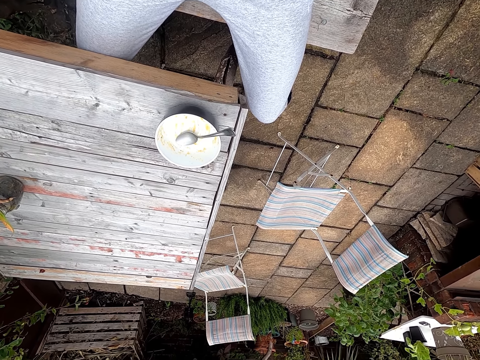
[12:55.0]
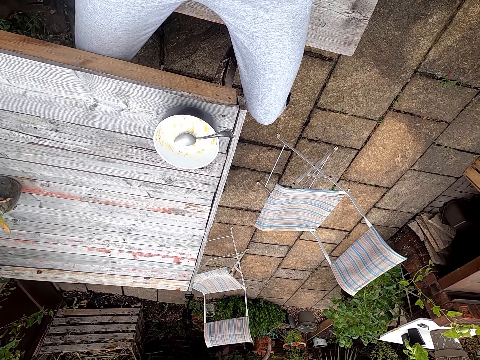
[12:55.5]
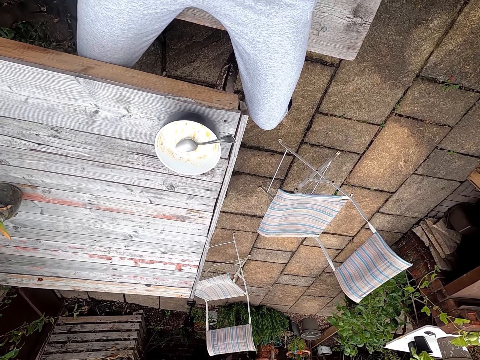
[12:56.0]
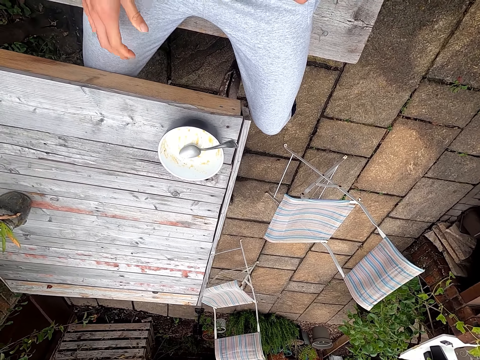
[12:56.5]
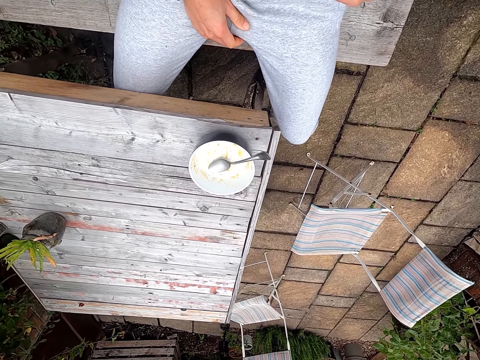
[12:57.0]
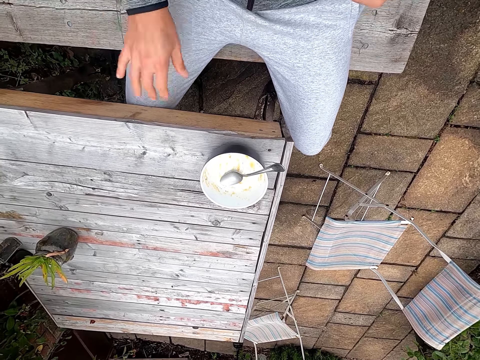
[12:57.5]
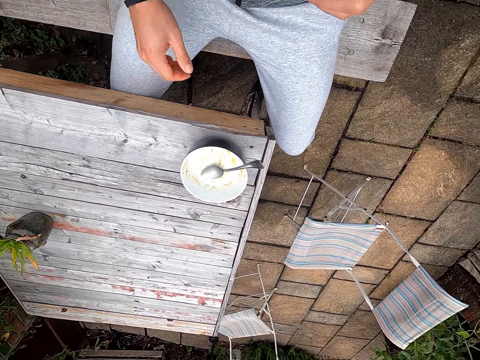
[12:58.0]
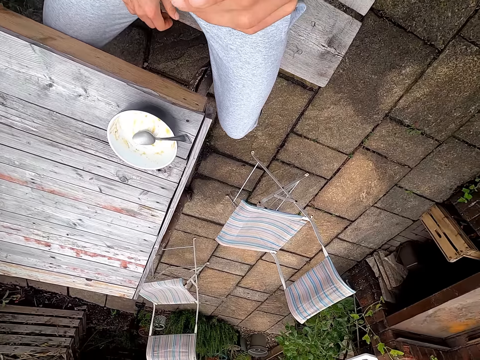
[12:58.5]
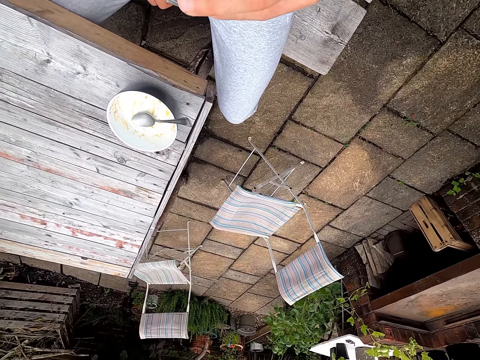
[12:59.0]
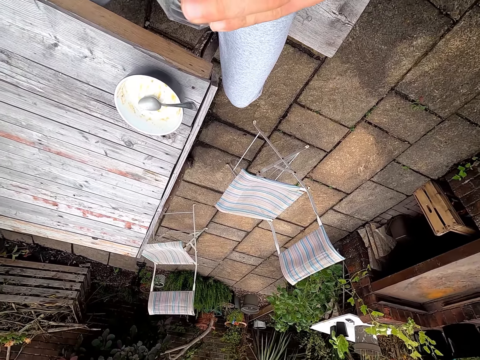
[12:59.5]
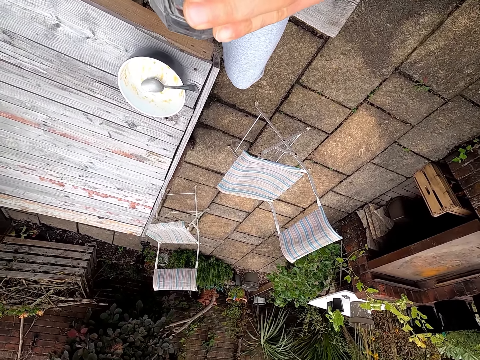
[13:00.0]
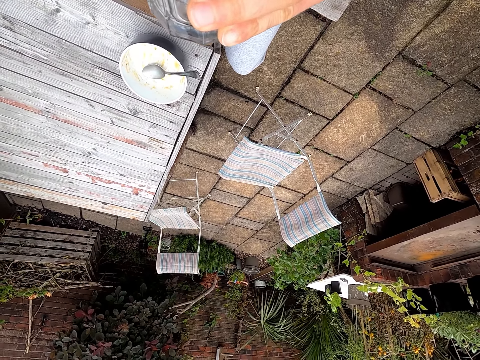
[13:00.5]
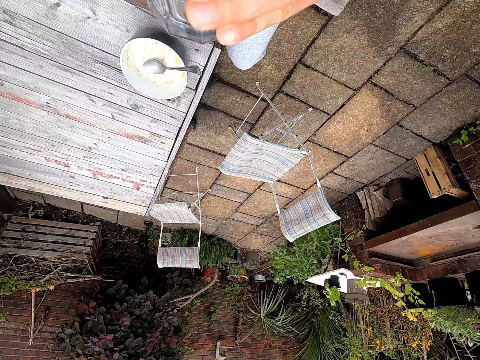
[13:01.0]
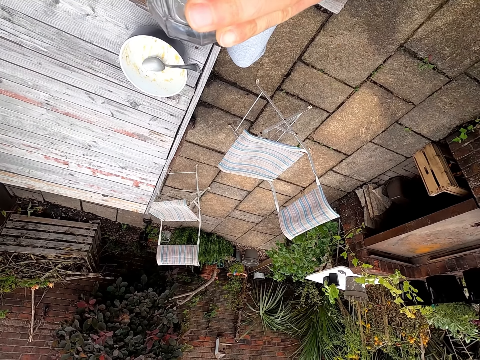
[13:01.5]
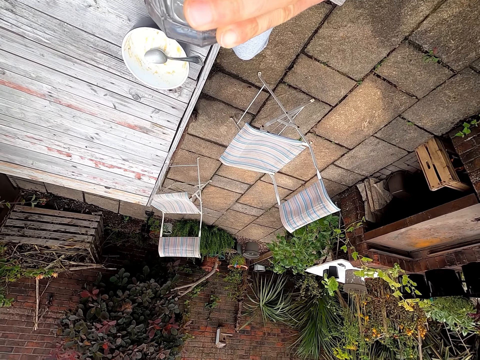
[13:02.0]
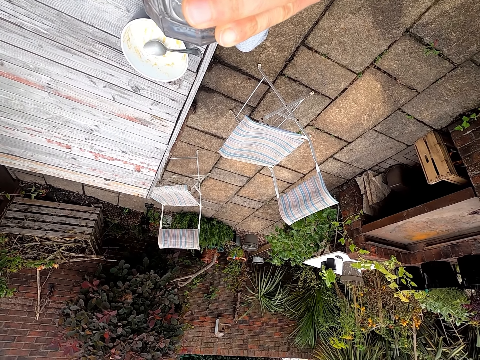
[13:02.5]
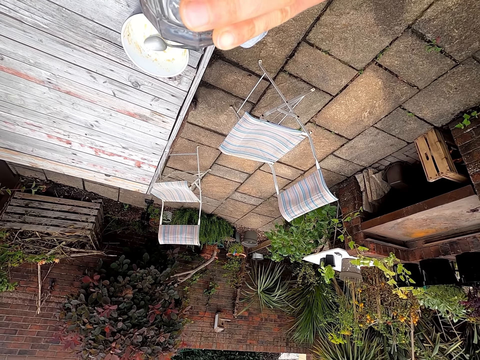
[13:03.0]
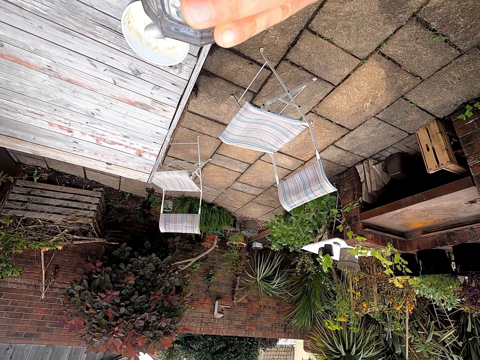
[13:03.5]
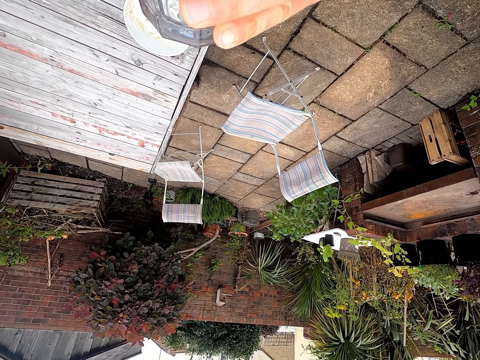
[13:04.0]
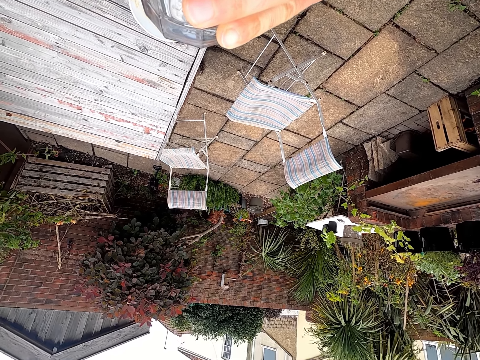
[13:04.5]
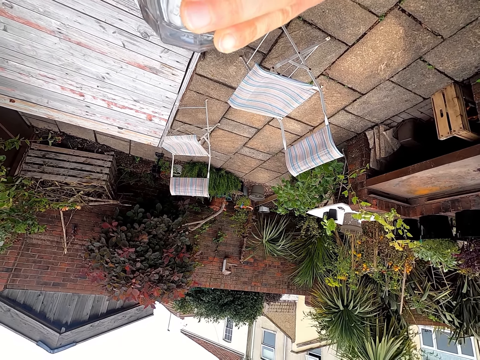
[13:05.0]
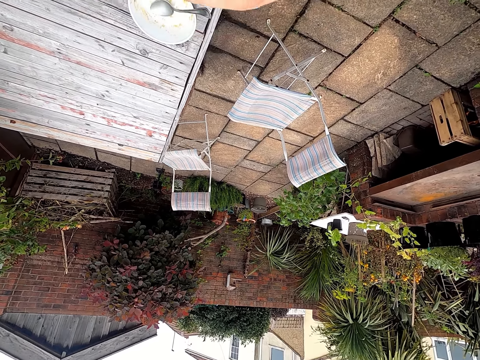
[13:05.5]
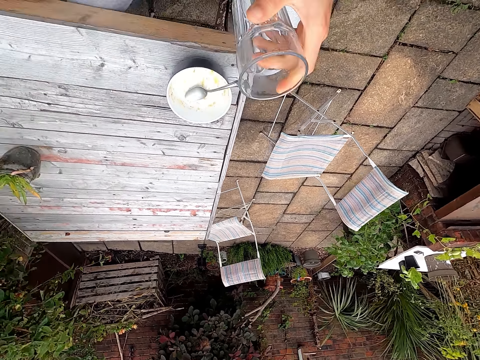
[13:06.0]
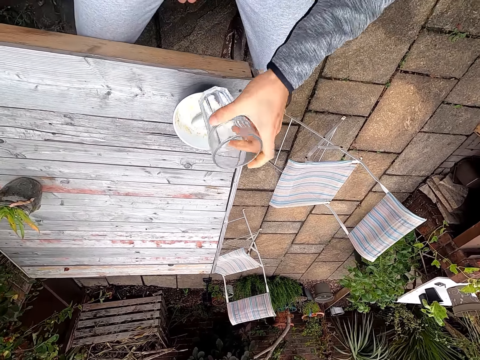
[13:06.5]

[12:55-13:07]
The camera wearer gestures out. They drink water from the glass.

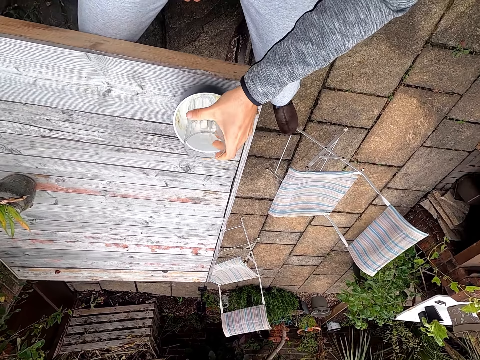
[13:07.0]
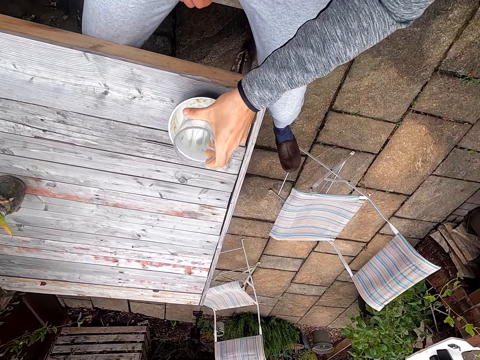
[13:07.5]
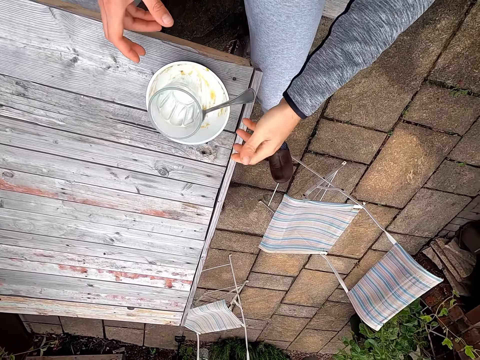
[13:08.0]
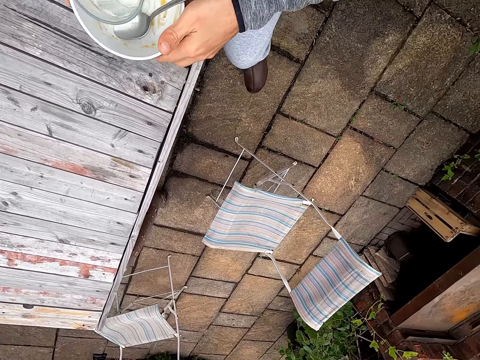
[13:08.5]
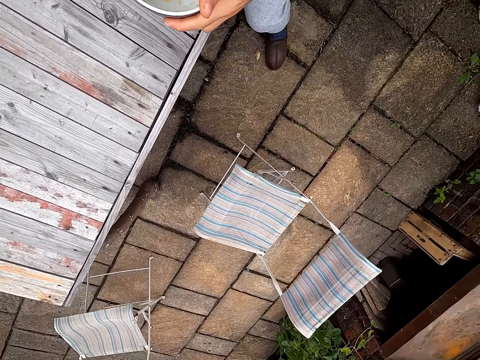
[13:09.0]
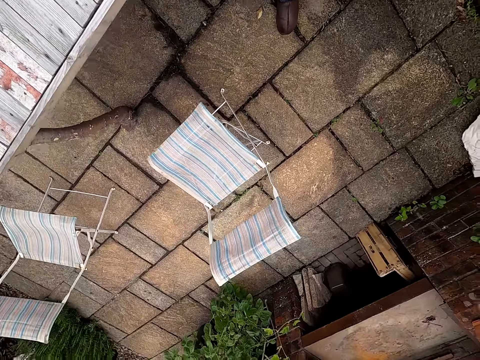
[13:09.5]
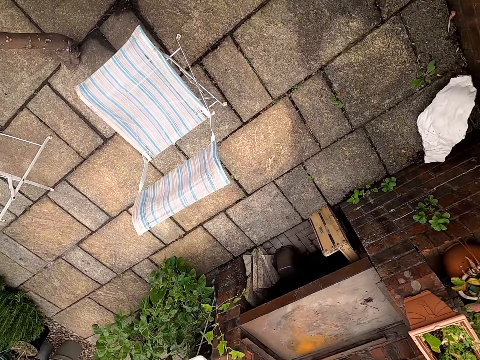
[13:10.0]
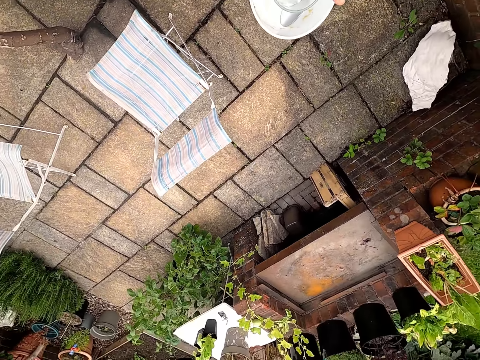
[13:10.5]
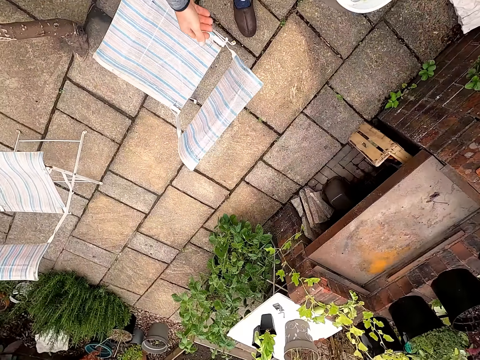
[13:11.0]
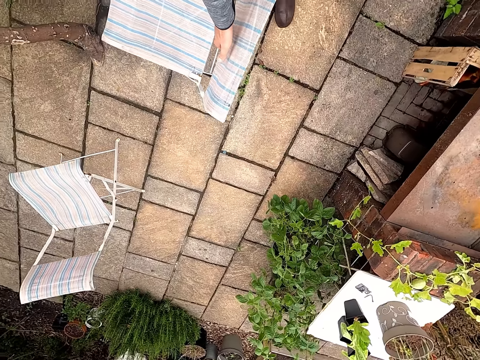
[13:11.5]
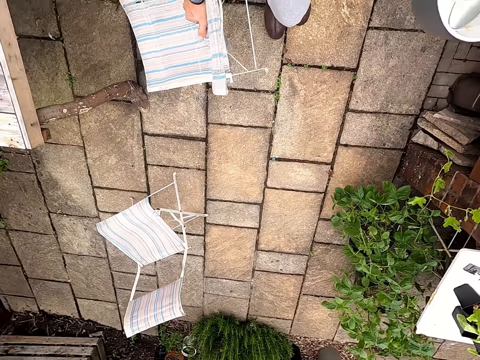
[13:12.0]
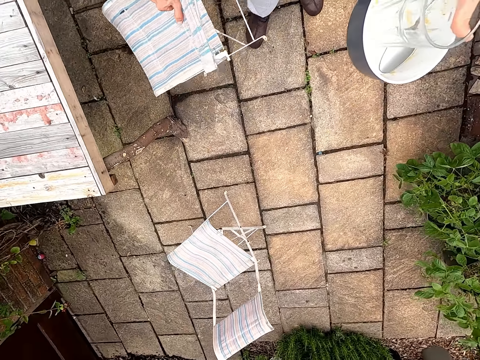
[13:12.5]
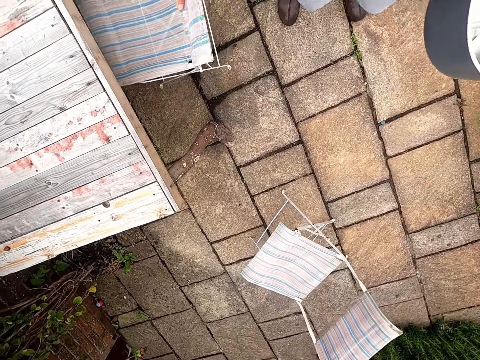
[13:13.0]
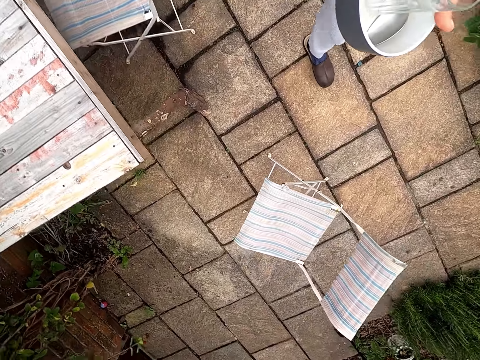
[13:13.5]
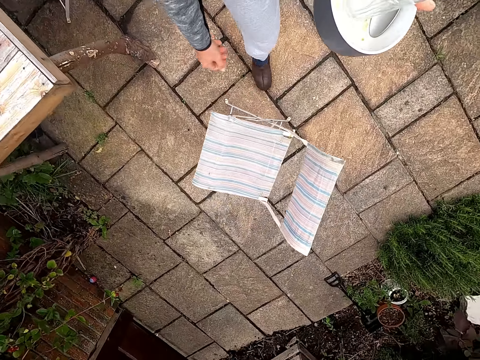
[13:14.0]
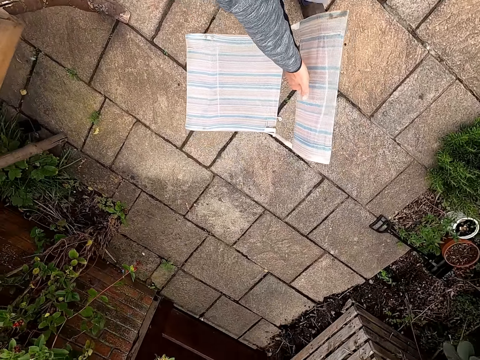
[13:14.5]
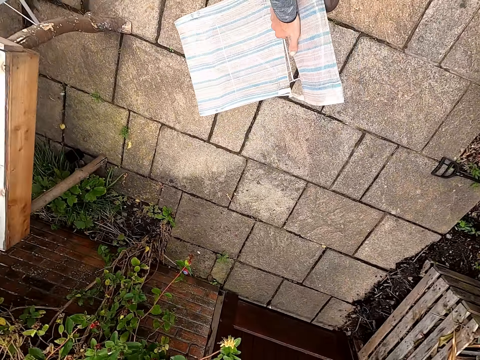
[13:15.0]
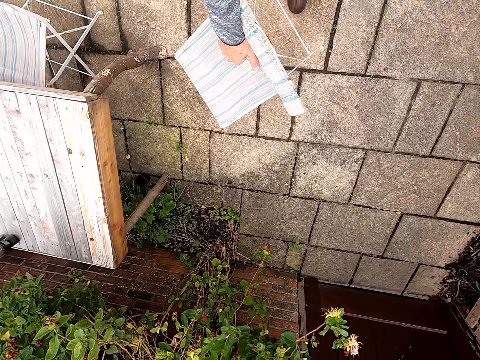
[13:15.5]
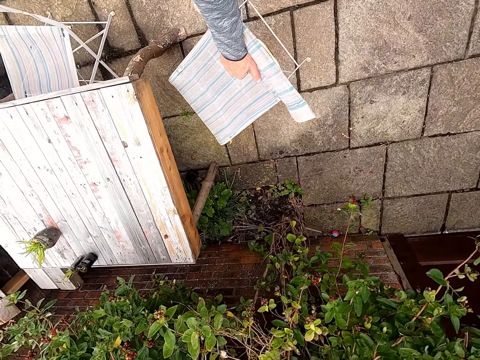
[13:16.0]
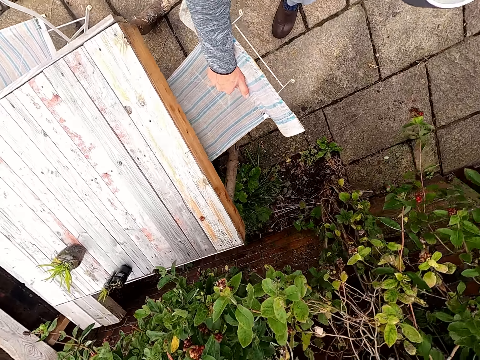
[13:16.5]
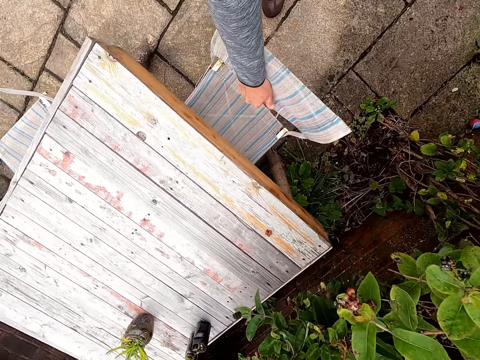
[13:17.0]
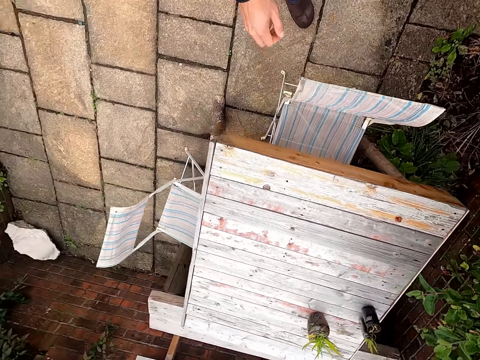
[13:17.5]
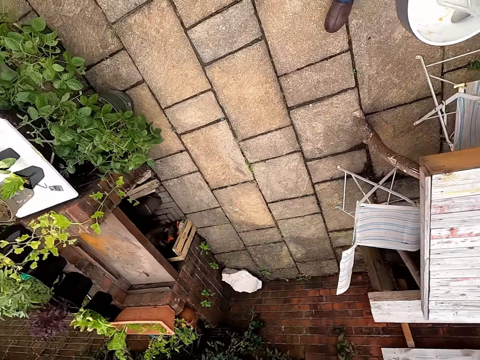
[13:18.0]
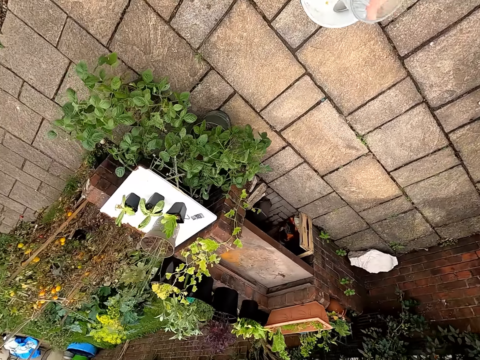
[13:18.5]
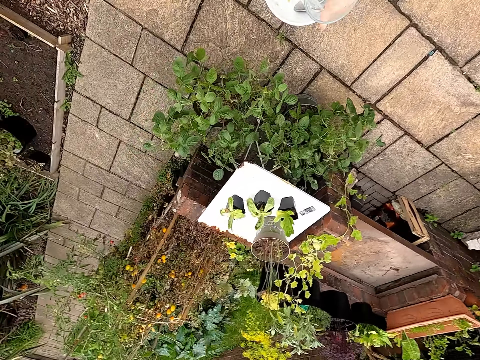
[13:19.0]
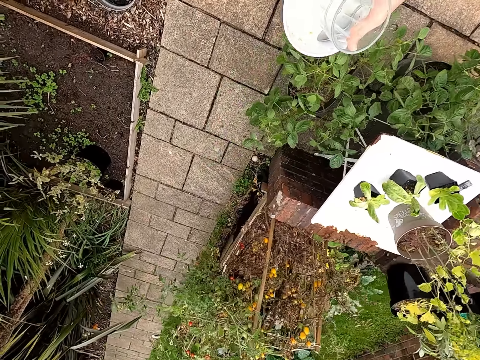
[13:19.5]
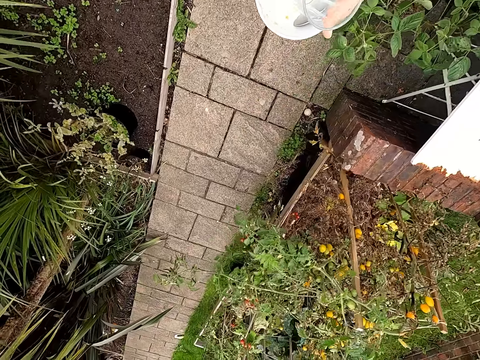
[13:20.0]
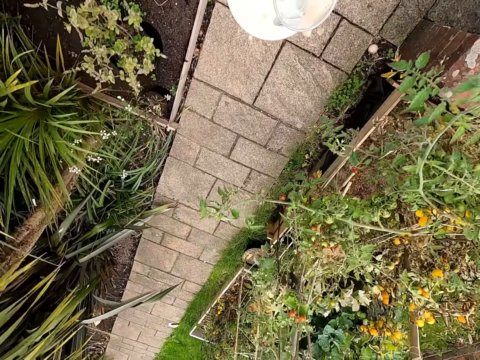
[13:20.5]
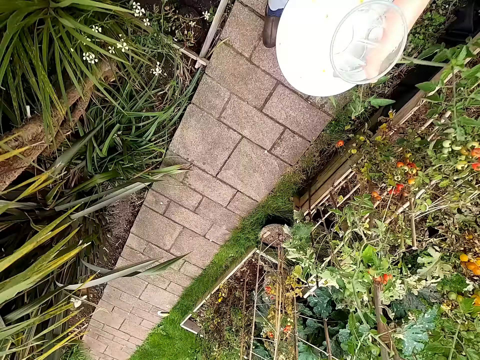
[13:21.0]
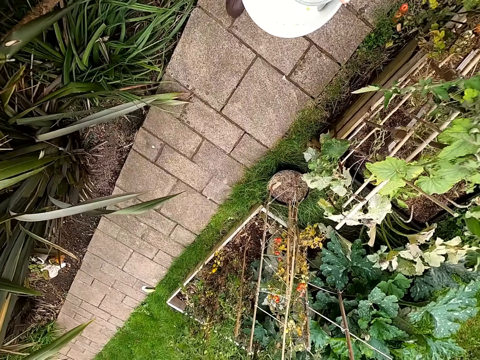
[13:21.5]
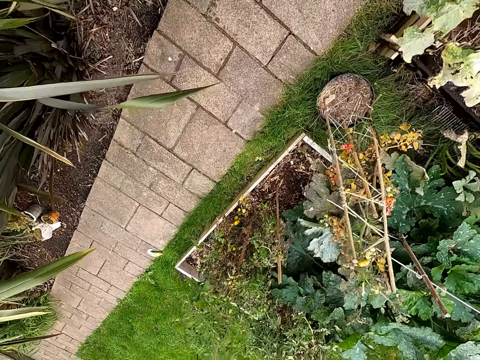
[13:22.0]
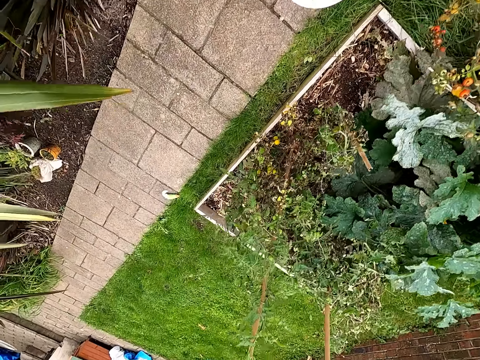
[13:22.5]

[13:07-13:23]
The camera wearer puts the glass in the bowl. They pick up the bowl from the table. They walk around and move a chair closer to the table. They walk around and move the chair closer to the table. They walk in the compound.
